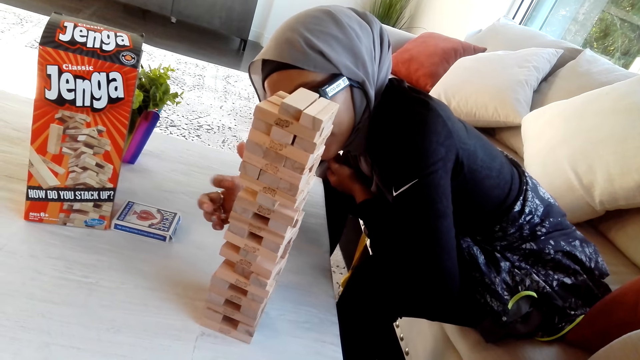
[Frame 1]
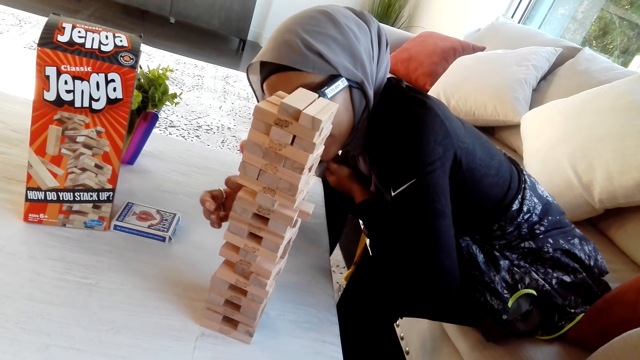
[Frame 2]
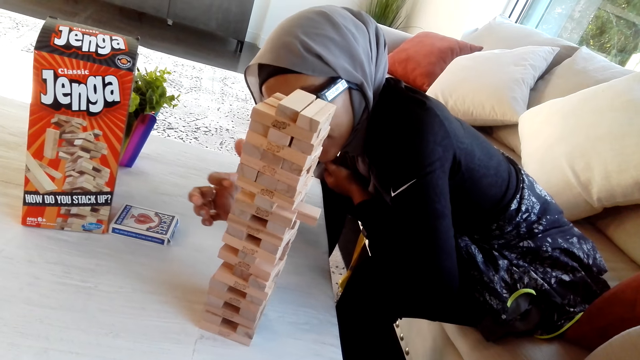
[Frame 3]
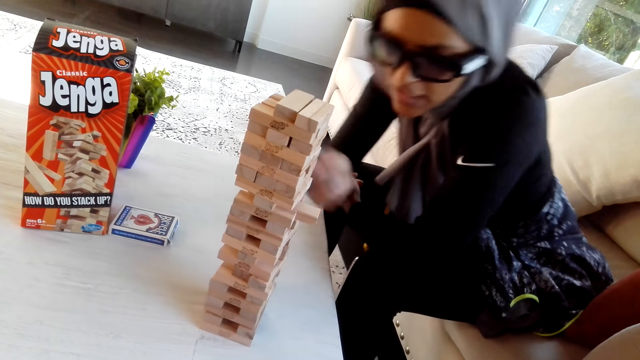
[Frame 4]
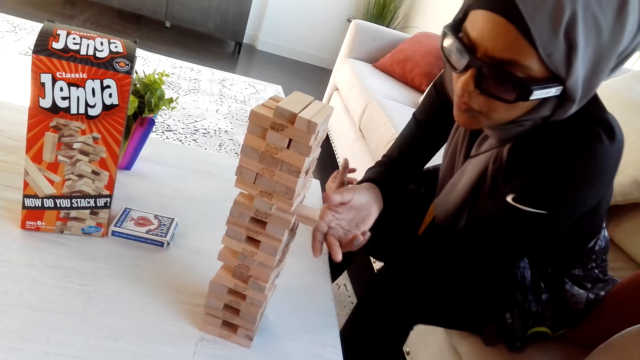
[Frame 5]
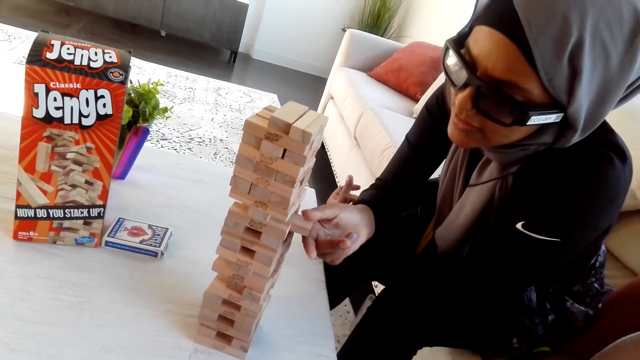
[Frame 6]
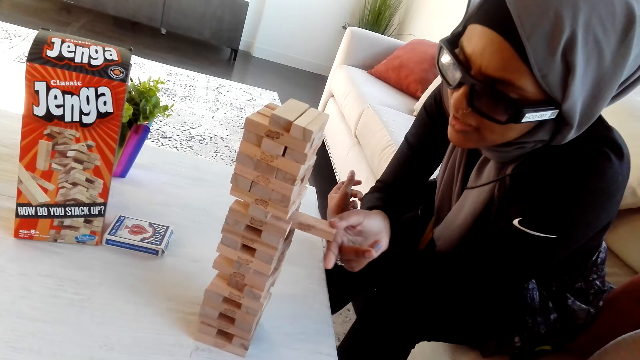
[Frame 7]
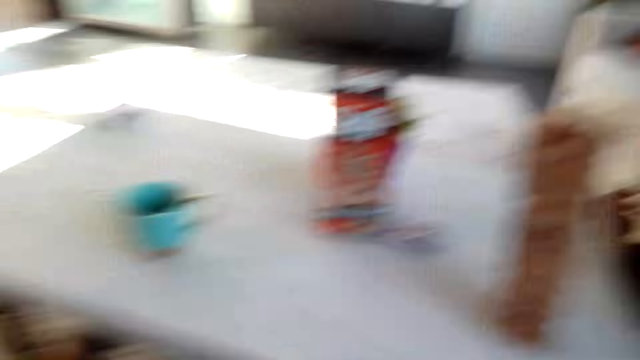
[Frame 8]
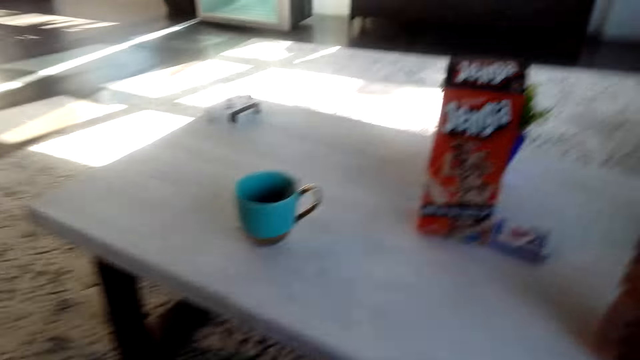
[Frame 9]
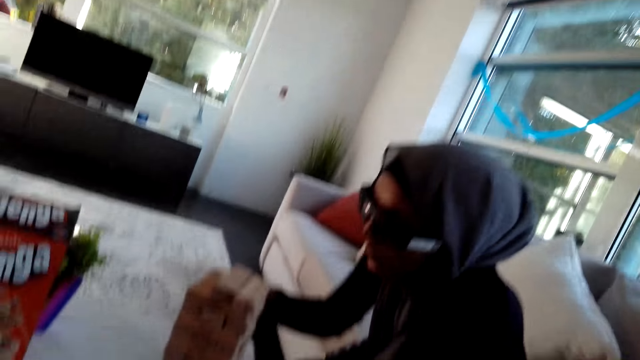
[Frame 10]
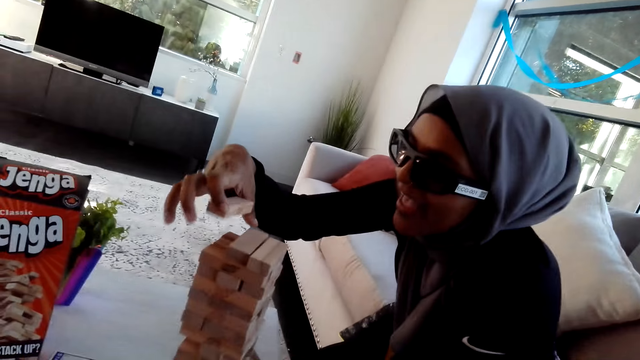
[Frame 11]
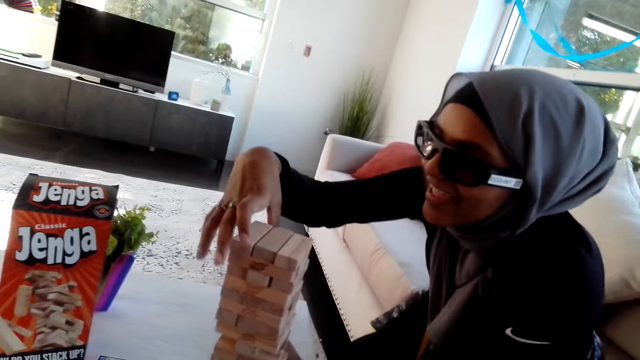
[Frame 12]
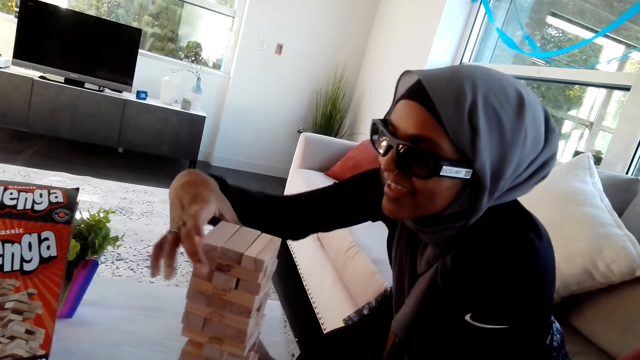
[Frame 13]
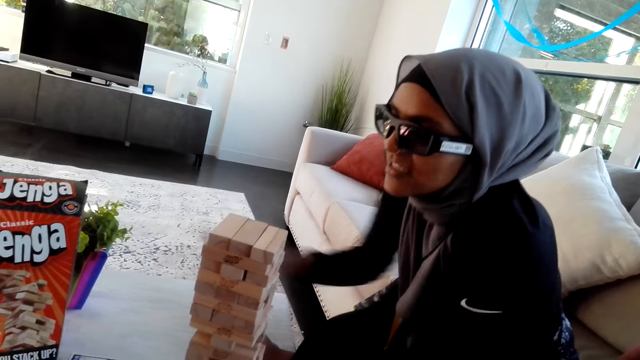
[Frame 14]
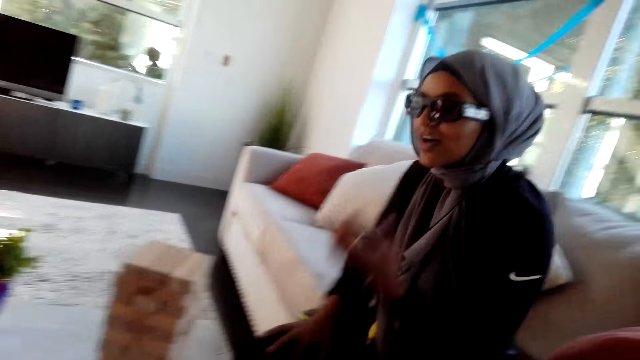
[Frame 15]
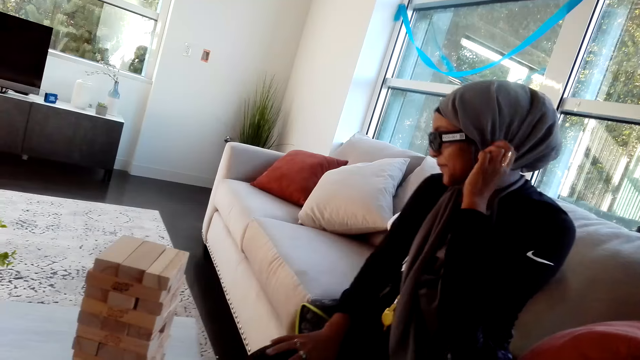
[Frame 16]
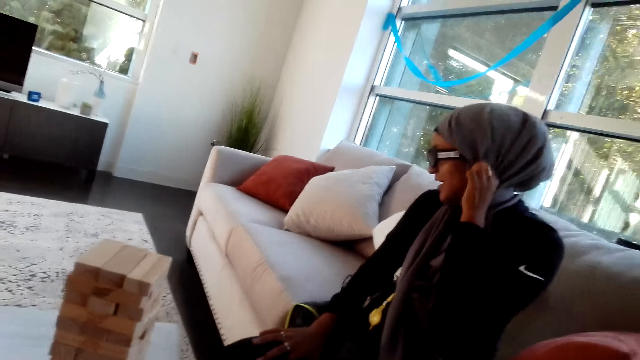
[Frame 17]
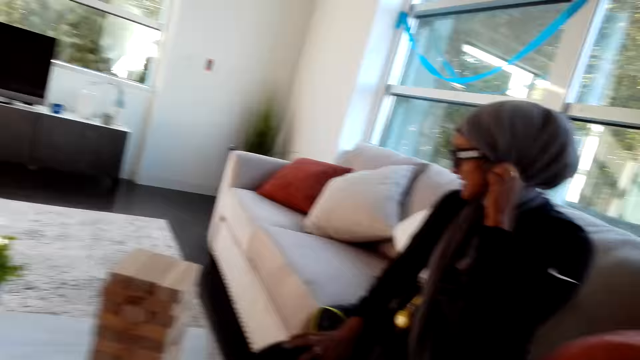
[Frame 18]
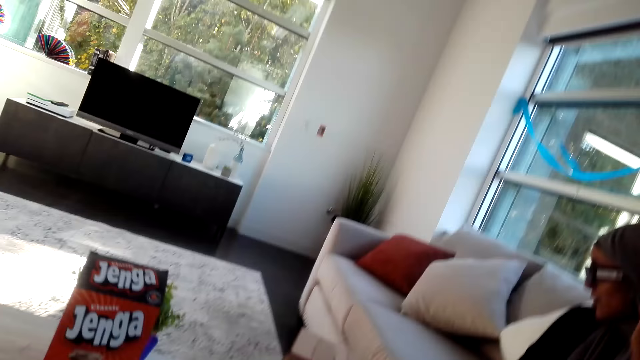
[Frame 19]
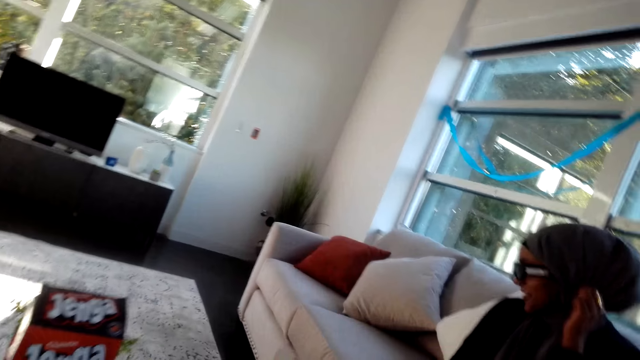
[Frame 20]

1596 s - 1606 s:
A woman moves hands and removes timber. The camera wearer looks around the room. The woman places a wooden bar on top of others. The woman moves hands.

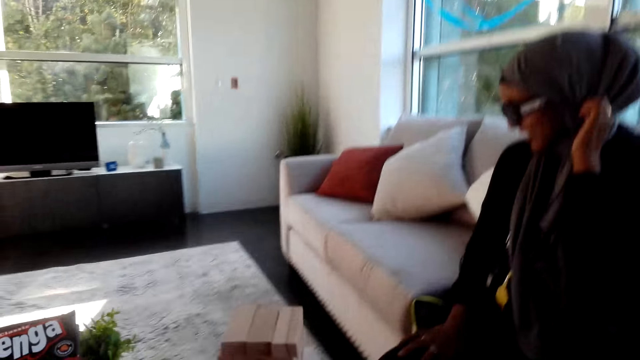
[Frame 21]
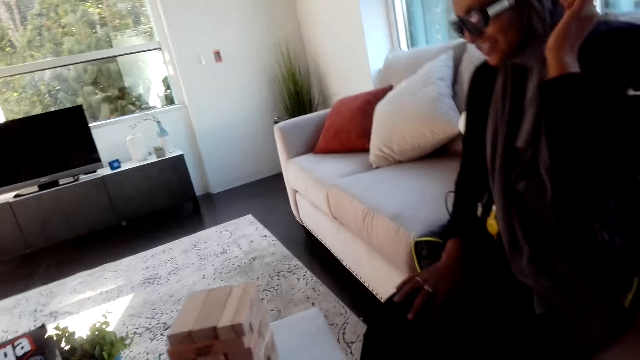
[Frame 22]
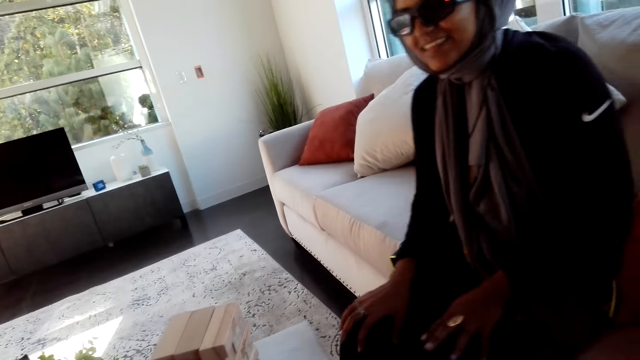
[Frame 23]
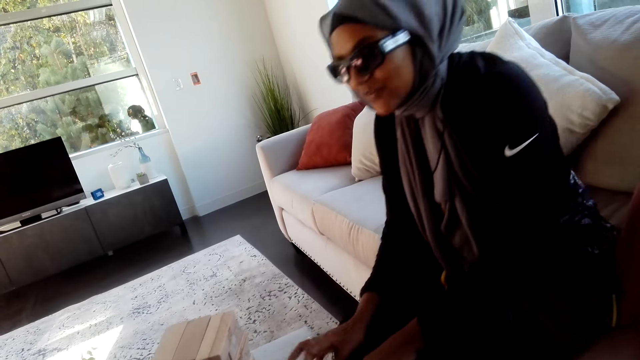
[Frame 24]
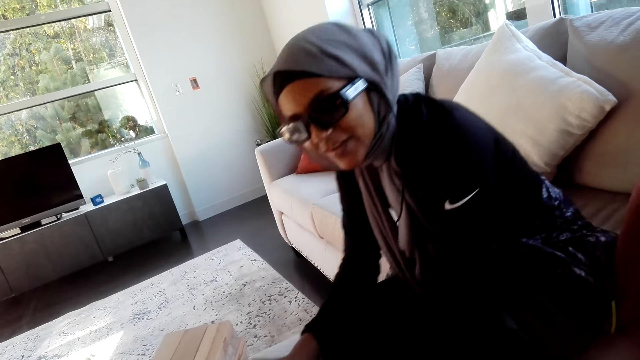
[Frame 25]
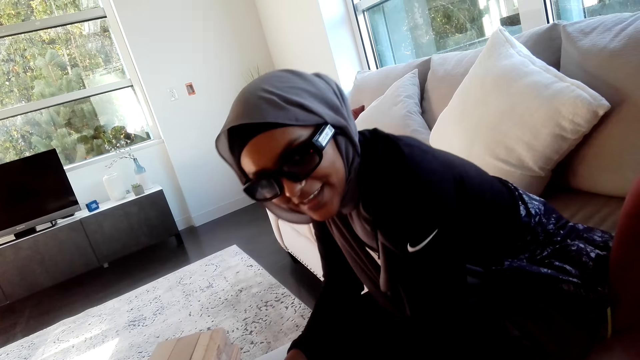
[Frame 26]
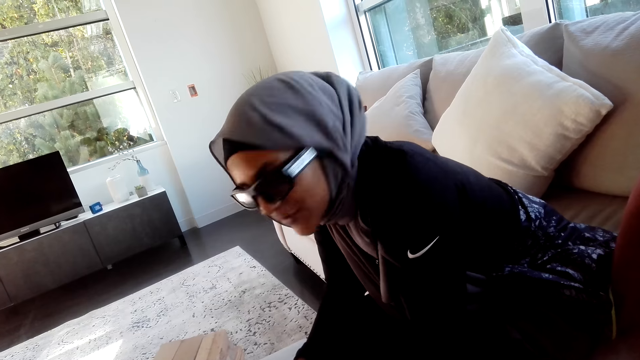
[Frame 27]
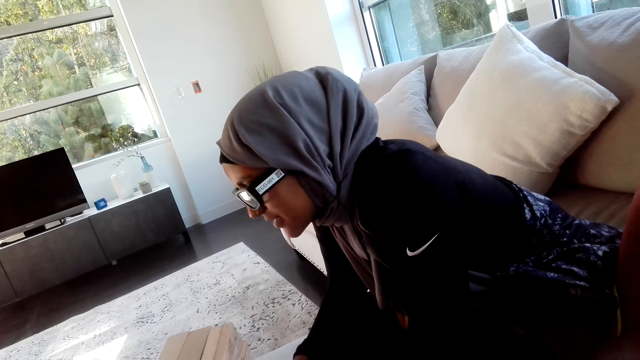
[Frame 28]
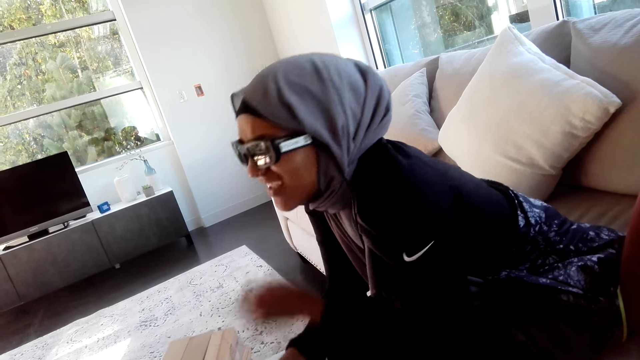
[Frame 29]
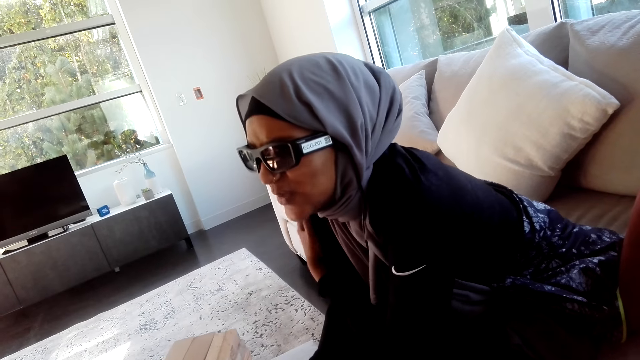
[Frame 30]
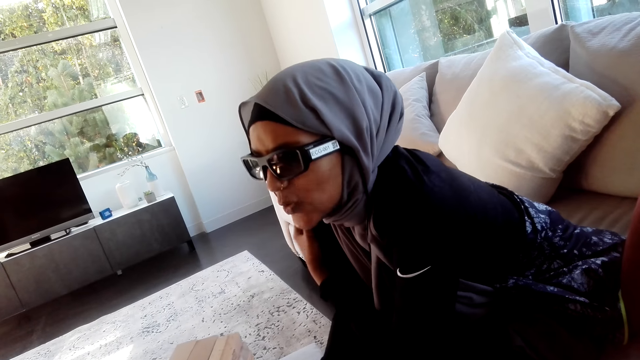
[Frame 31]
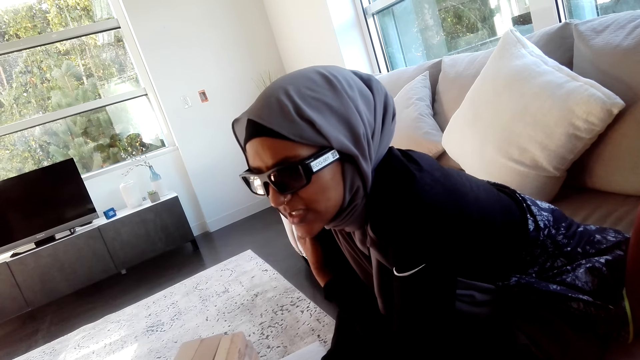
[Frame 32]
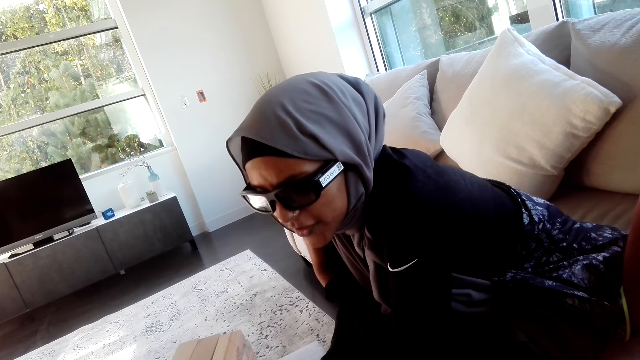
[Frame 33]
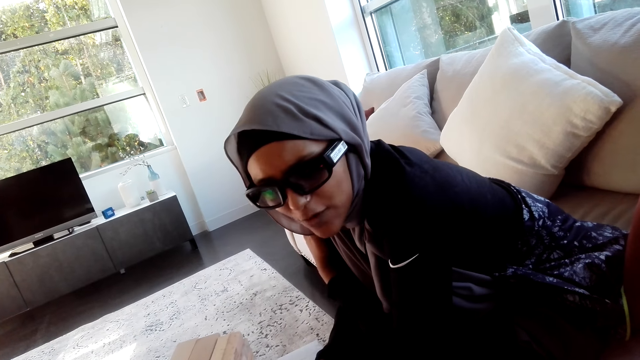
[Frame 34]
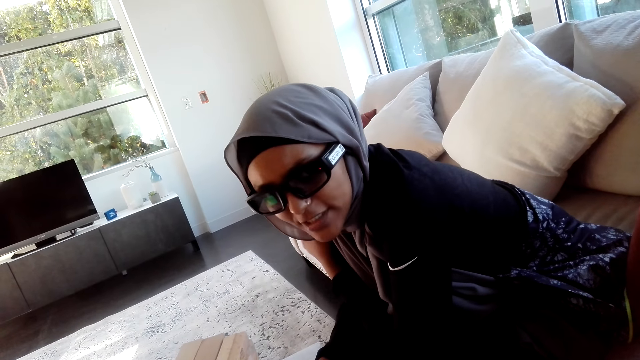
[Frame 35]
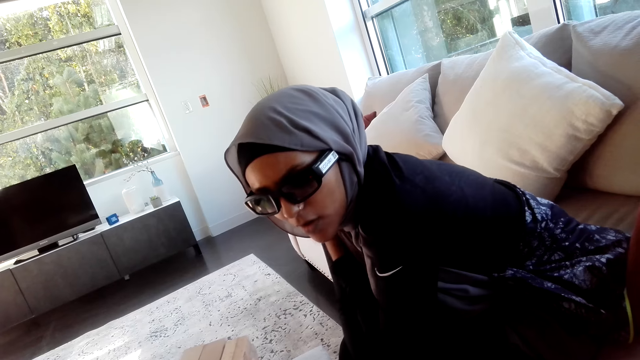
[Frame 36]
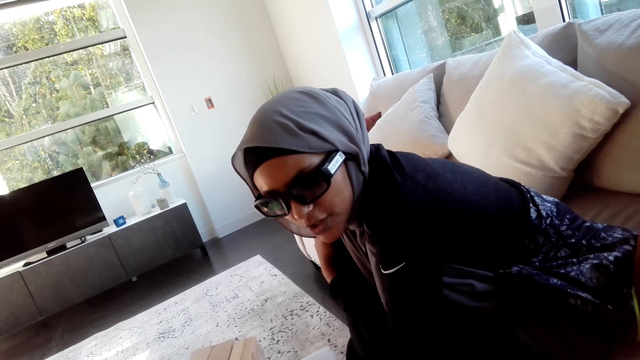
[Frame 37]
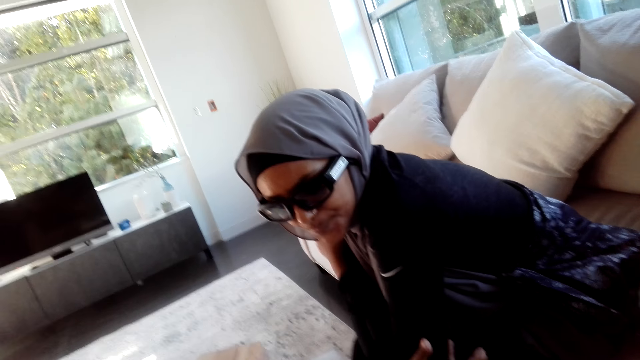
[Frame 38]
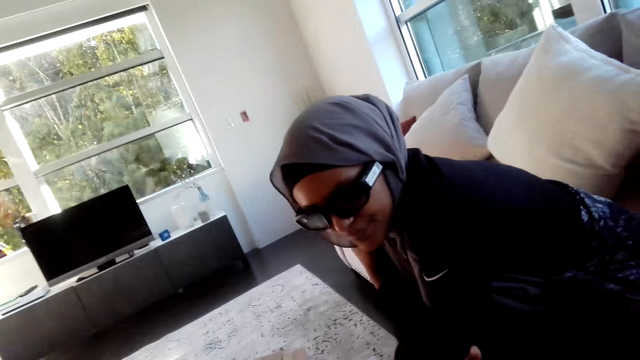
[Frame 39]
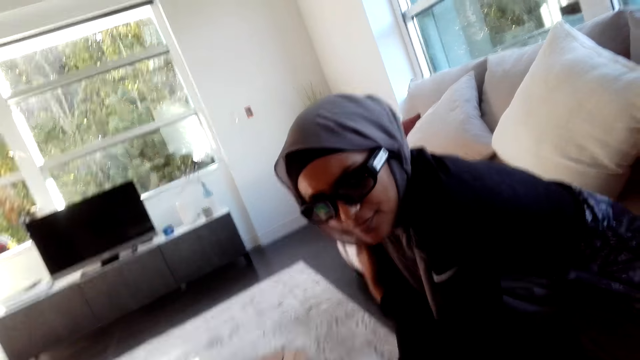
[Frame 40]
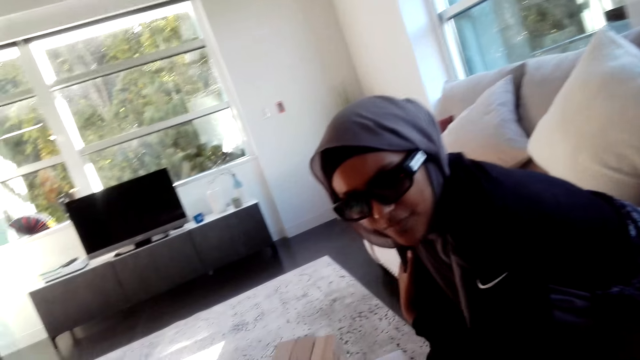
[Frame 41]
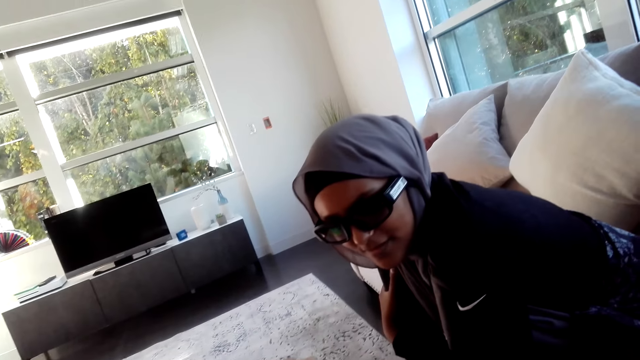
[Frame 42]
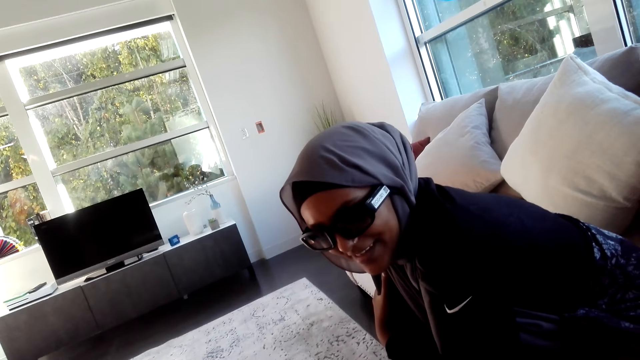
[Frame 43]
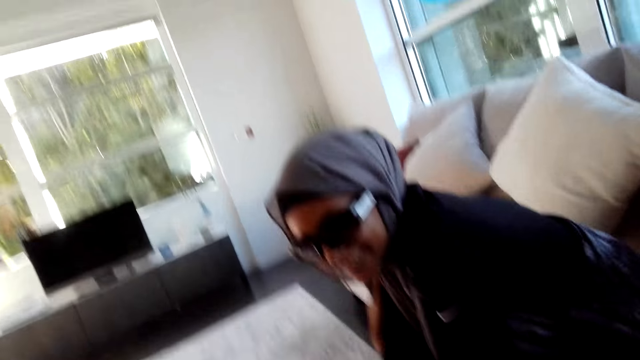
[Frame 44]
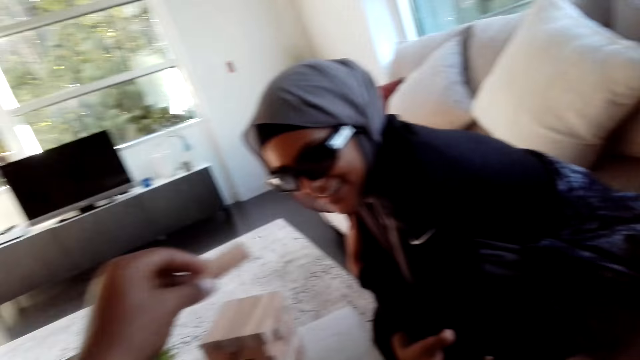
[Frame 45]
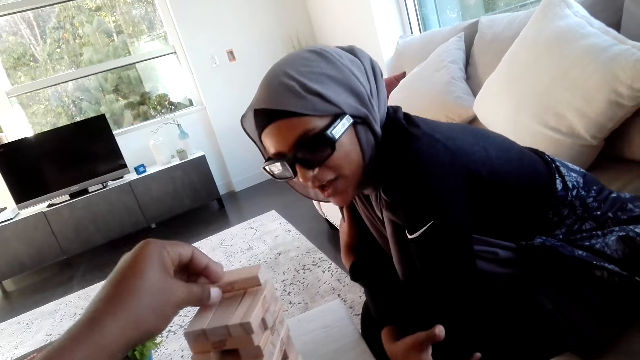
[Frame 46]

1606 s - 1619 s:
A woman converses with the camera wearer. The camera wearer places timber.
